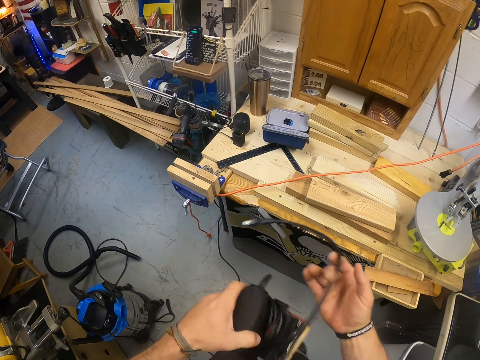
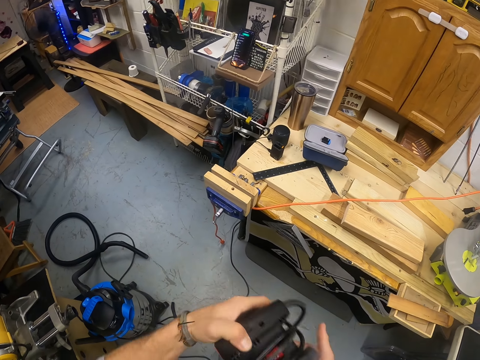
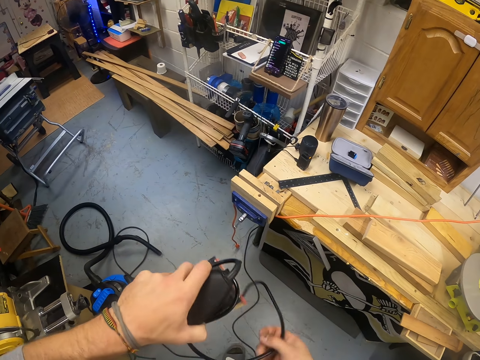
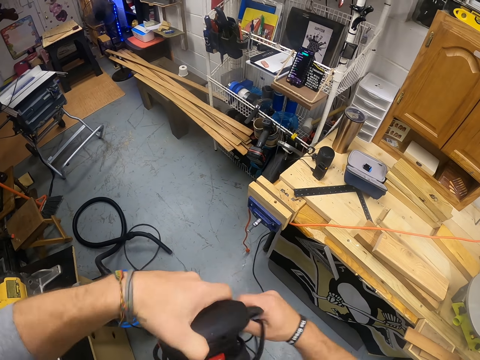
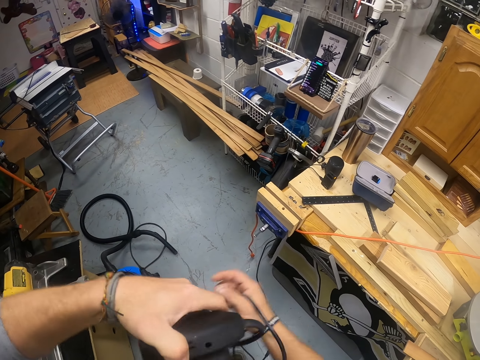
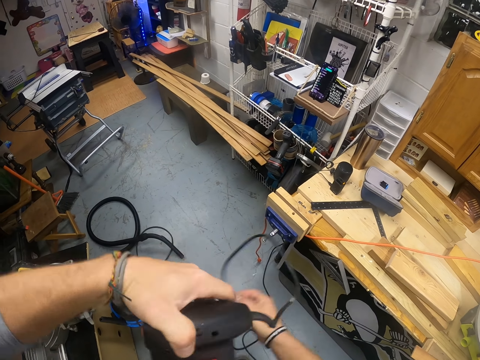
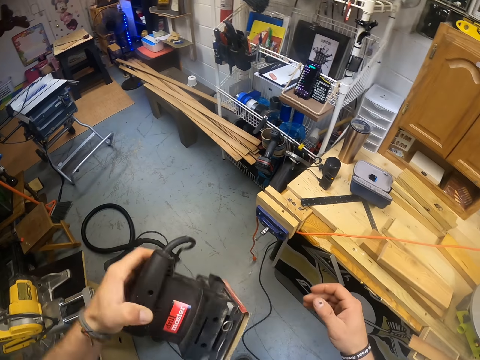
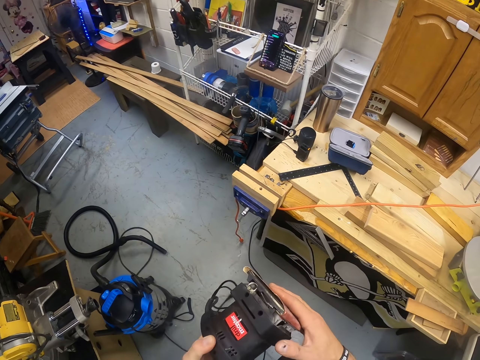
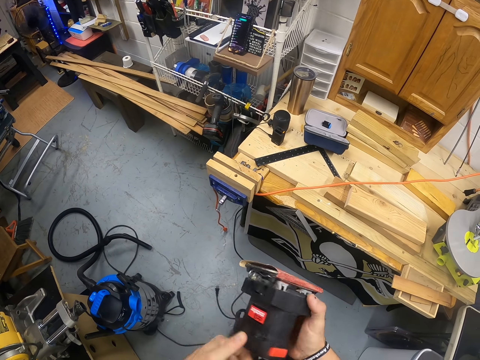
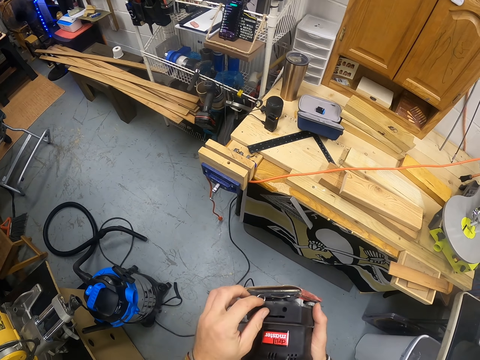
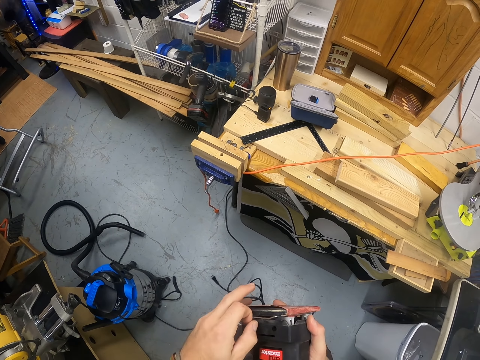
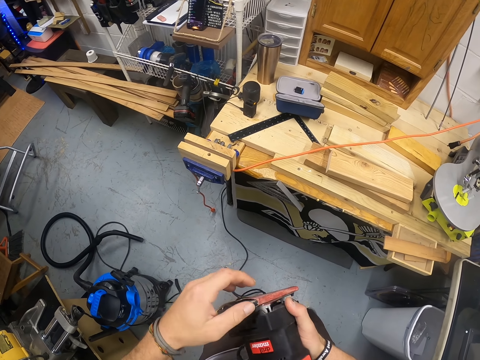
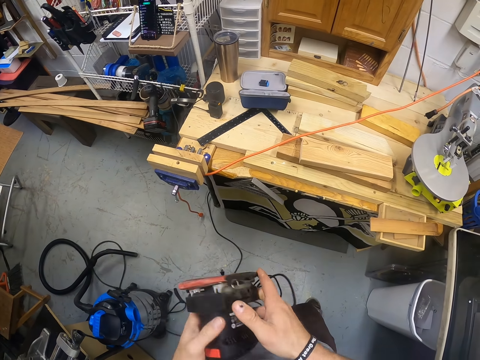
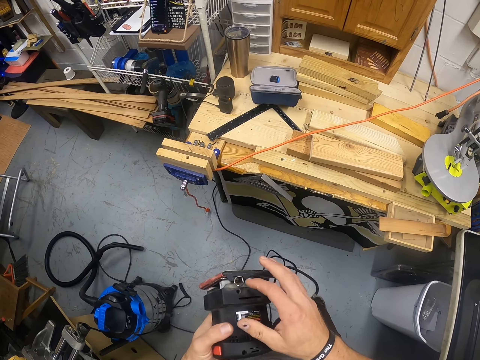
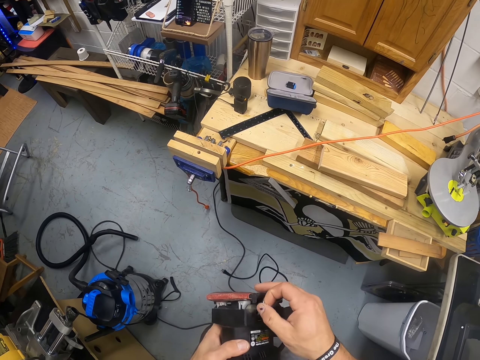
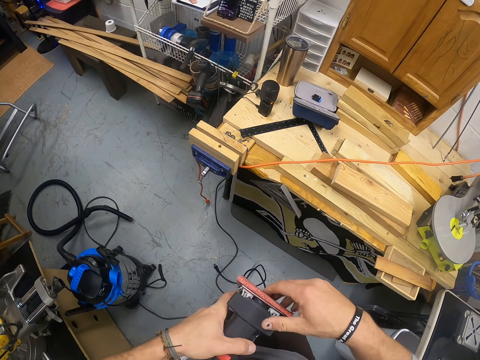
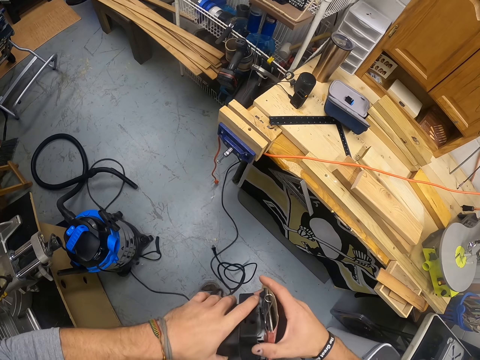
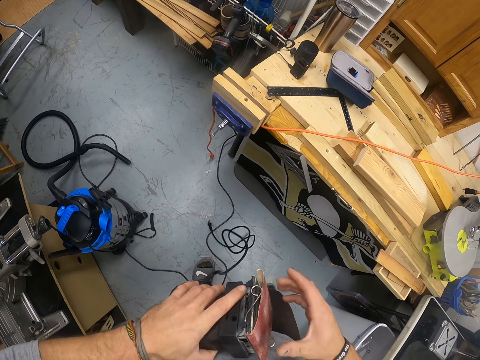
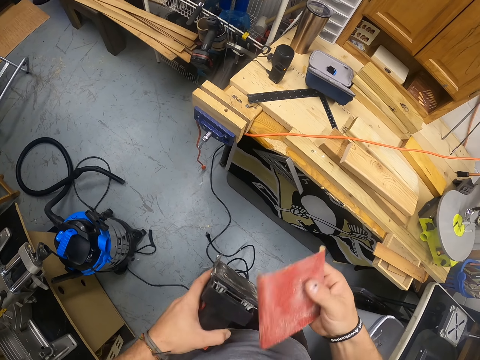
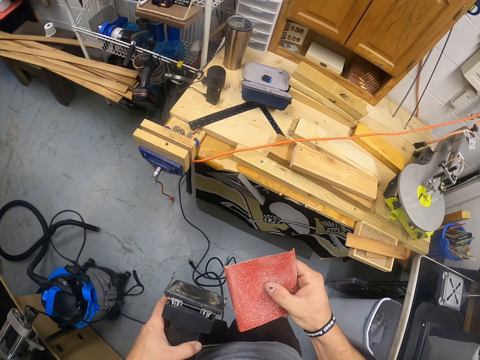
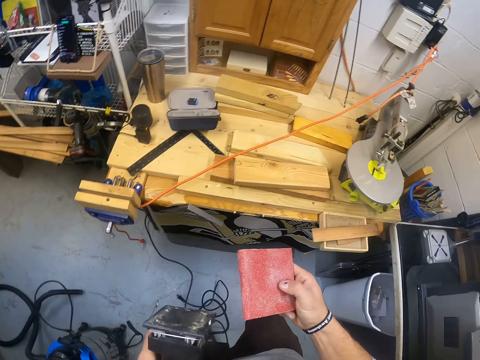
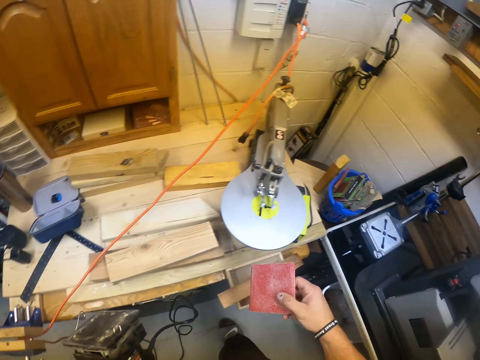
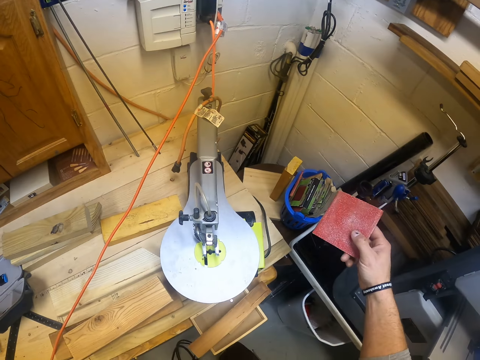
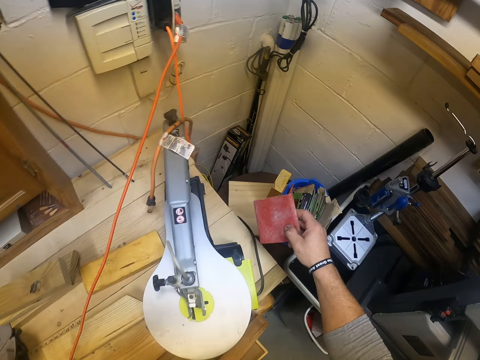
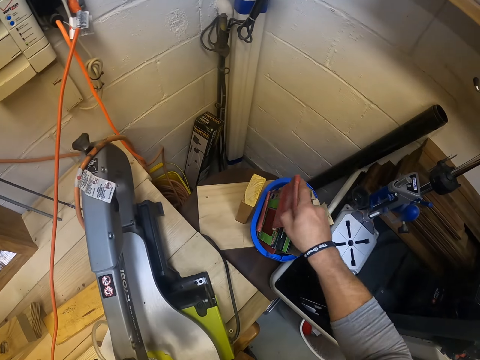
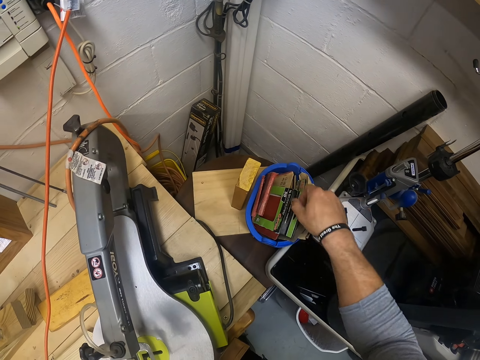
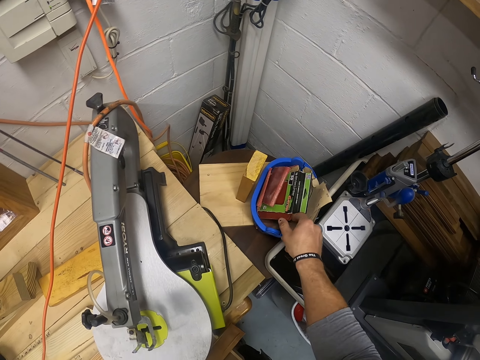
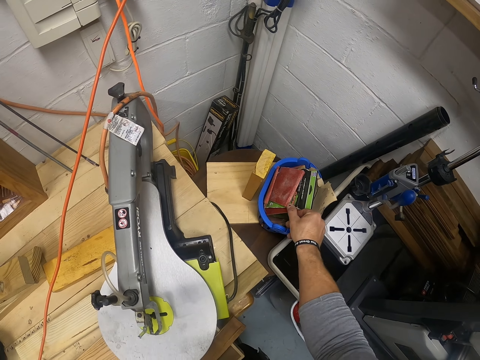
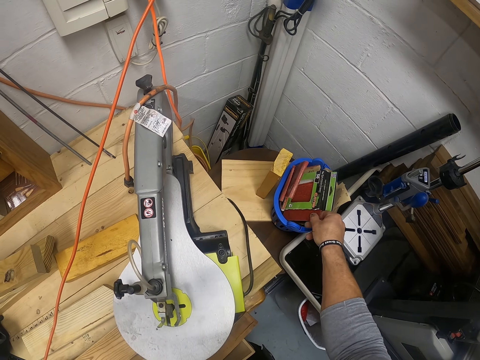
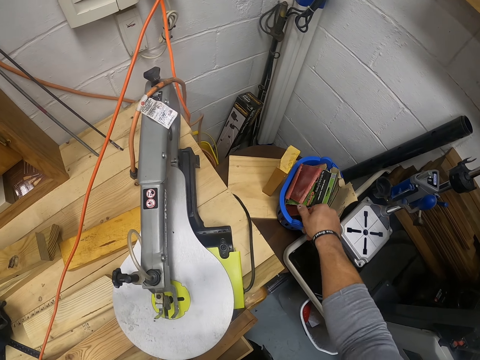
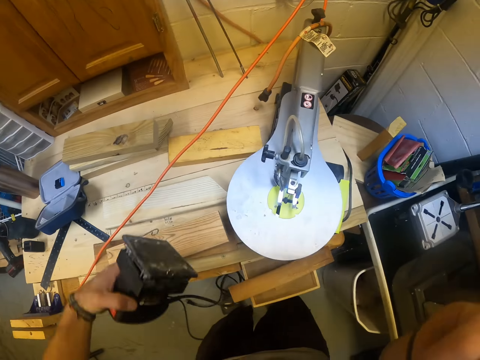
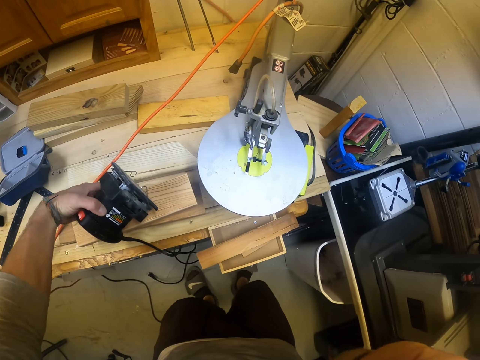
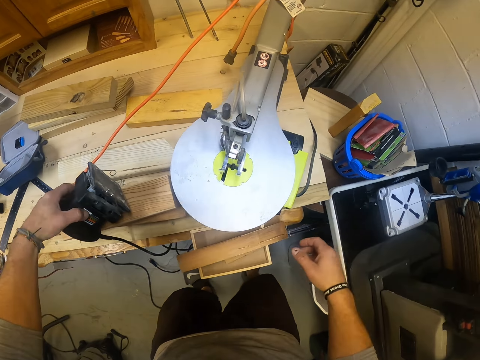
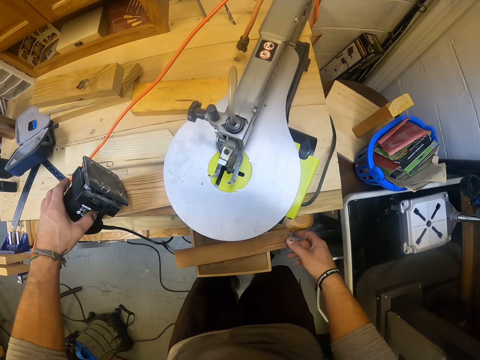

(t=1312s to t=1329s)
The camera wearer uncoils the electric sander cable from the electric sander in his left hand with his right hand. He passes the electric sander from his left hand to his right hand. He adjusts the electric sander in his right hand with his left hand. He sets up the sander machine. He passes the electric sander from his right hand to his left hand. He adjusts the electric sander in his left hand with his right hand. He removes a sandpaper from the electric sander in his left hand with his right hand. He feels the sandpaper with his right hand. He drops the sandpaper in a container on a stool with his right hand. He picks up a sandpaper pack from the container on the stool with his right hand. He touches another sandpaper. He places the sandpaper pack in the container on the stool with his right hand. He drops the electric sander on the work table with his left hand.

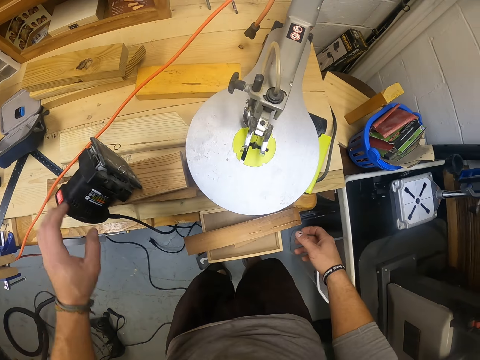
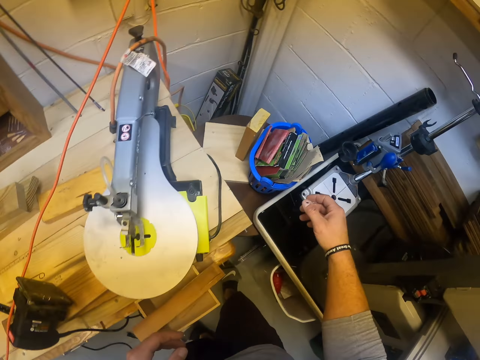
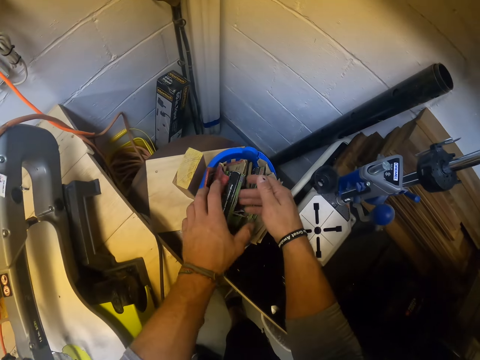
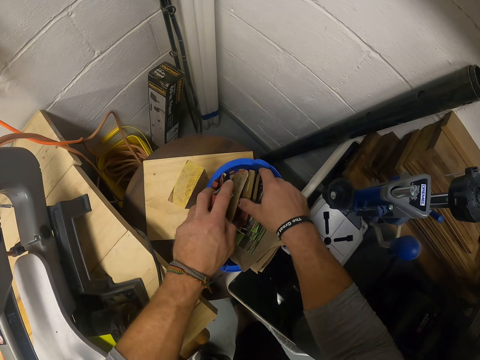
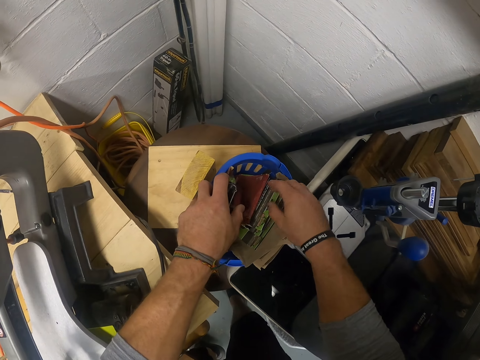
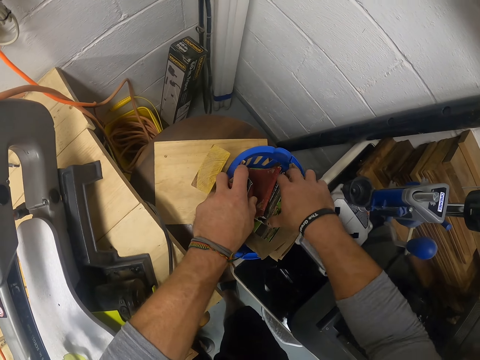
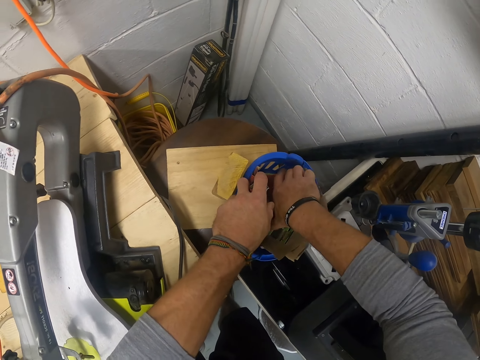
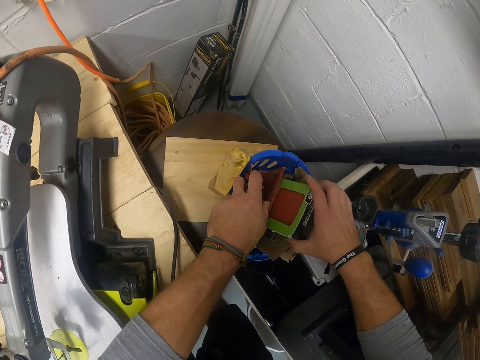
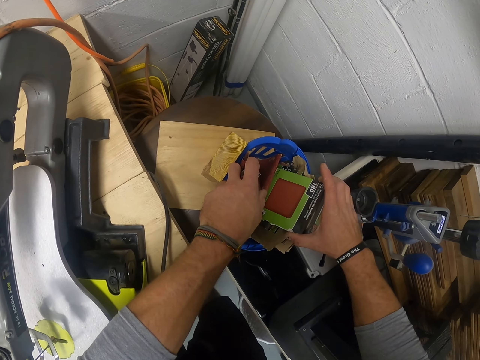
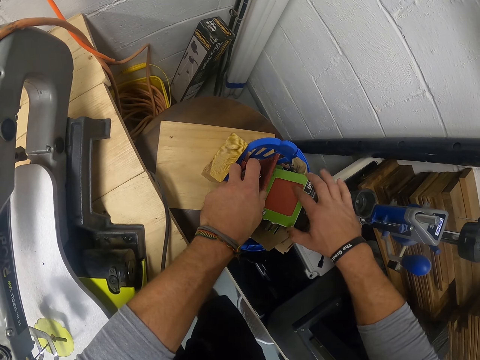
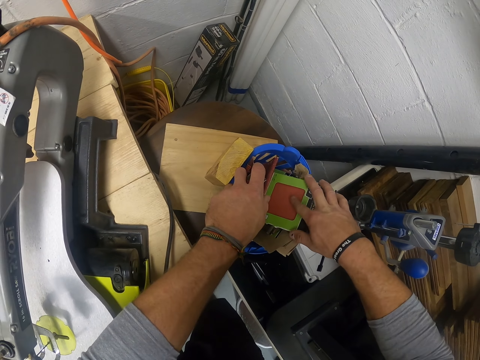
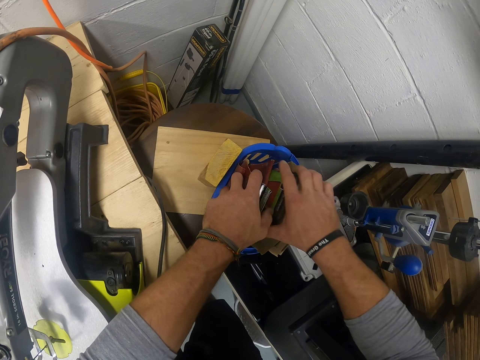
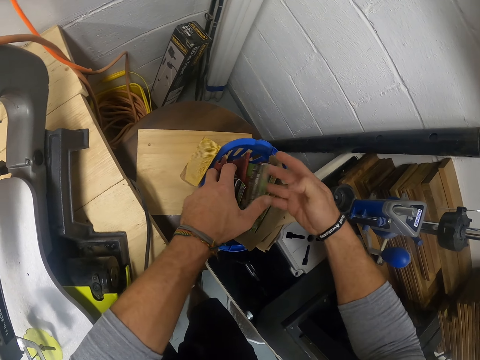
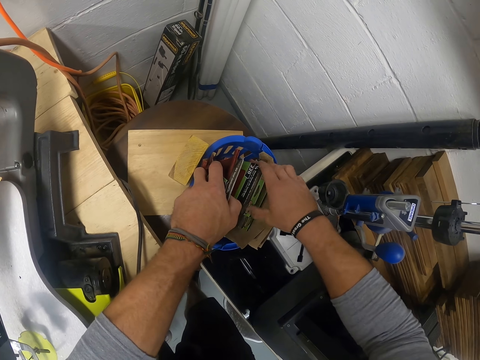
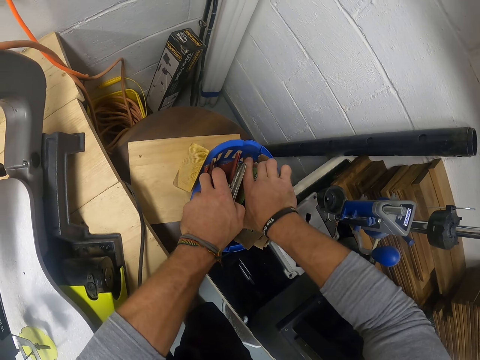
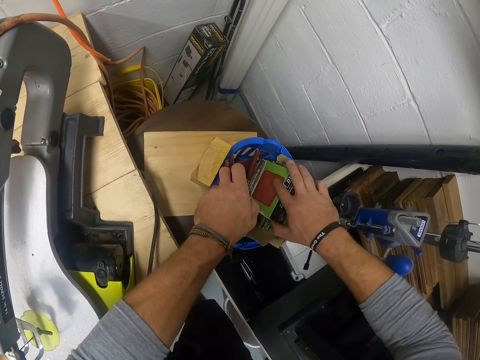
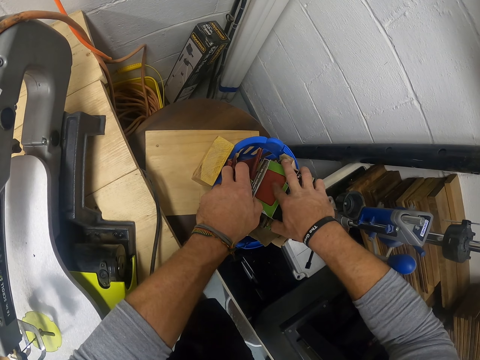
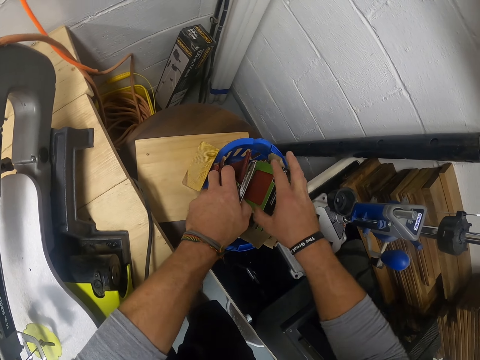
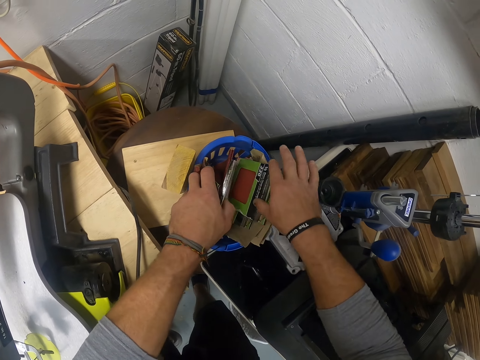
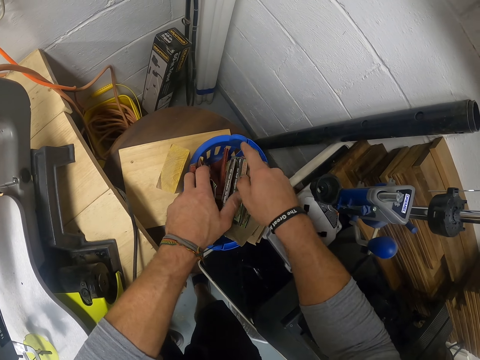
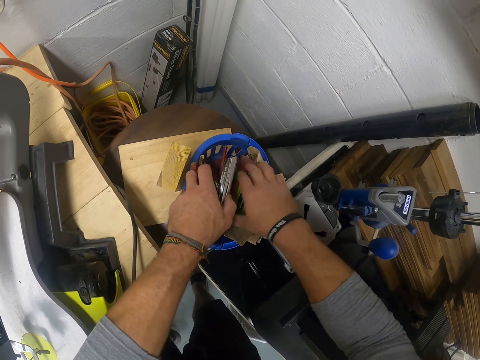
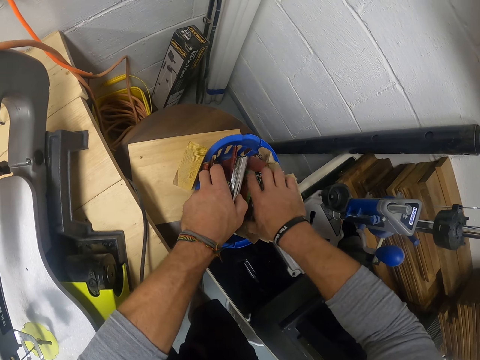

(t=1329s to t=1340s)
The camera wearer holds sandpaper packs in the container on the stool with his left hand. He moves the sandpaper packs in the container on the stool with his right hand. He goes through the sandpapers. He picks up a sandpaper pack from the container on the stool with his right hand. He feels the sandpaper pack in his right hand with his right hand. He places the sandpaper pack in the container on the stool with his right hand. He moves the sandpaper pack in the container on the stool with his right hand. He picks up a sandpaper pack from the container on the stool with his right hand. He feels the sandpaper pack in his right hand with his right hand. He places the sandpaper pack in the container on the stool with his right hand. He moves the sandpaper pack in the container on the stool with his right hand.
